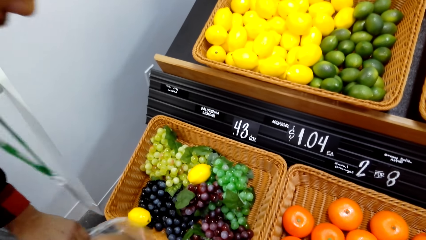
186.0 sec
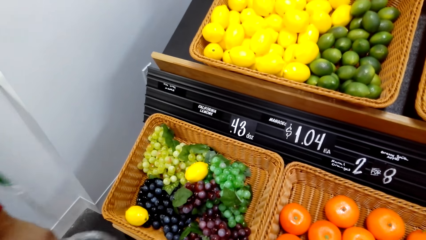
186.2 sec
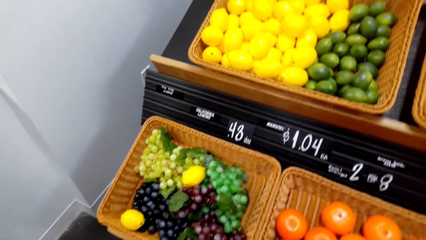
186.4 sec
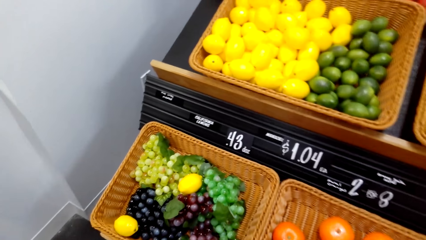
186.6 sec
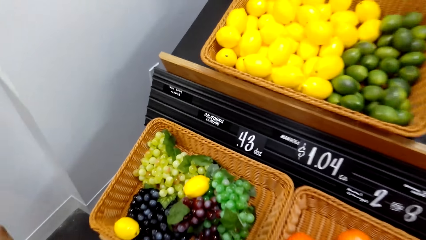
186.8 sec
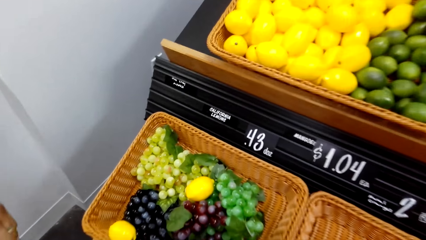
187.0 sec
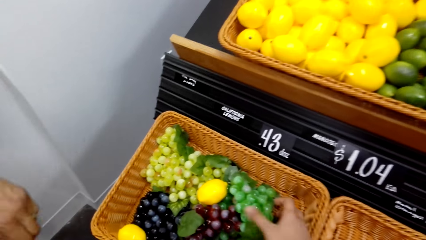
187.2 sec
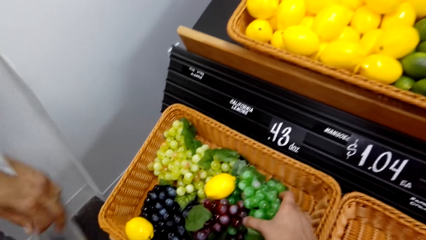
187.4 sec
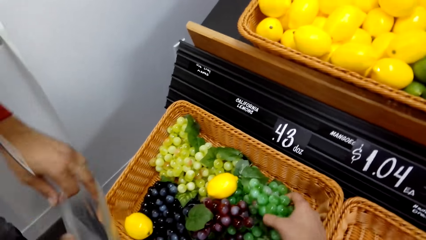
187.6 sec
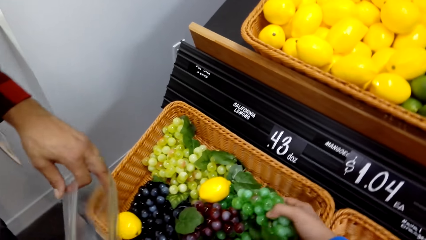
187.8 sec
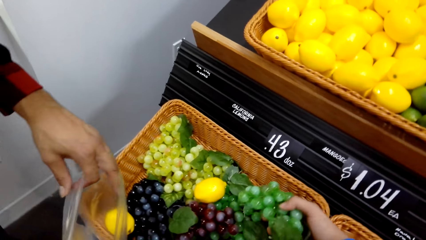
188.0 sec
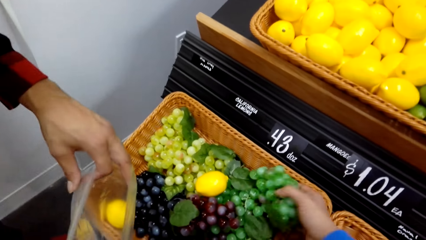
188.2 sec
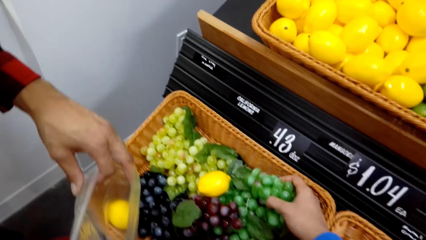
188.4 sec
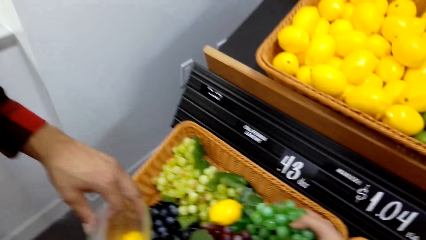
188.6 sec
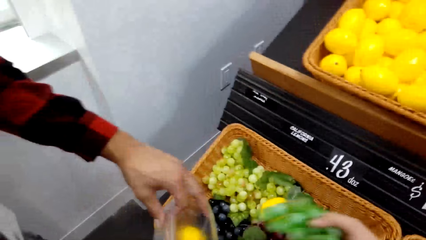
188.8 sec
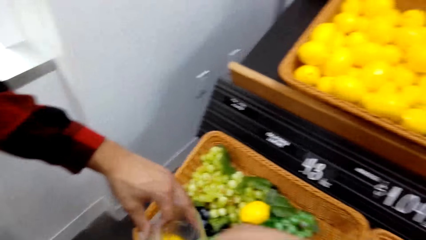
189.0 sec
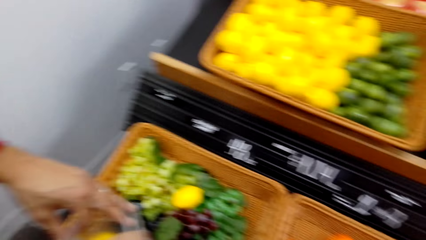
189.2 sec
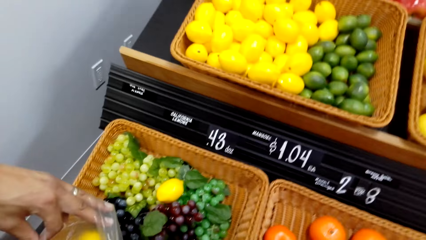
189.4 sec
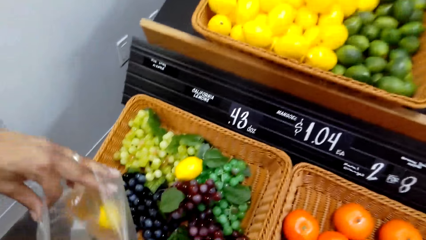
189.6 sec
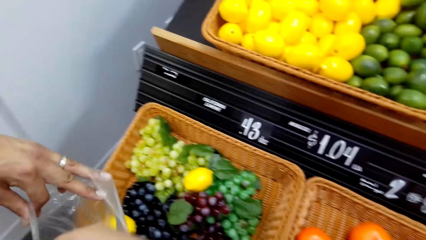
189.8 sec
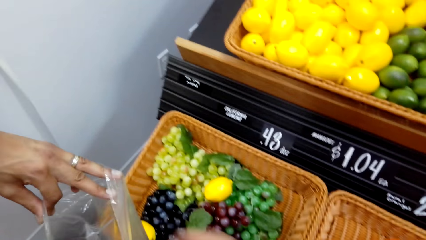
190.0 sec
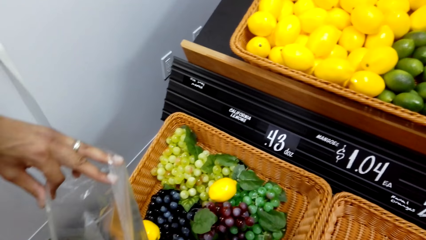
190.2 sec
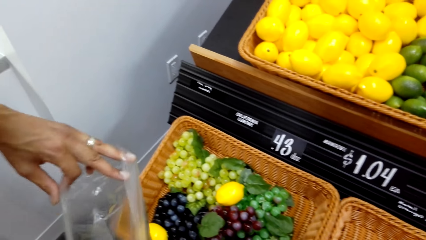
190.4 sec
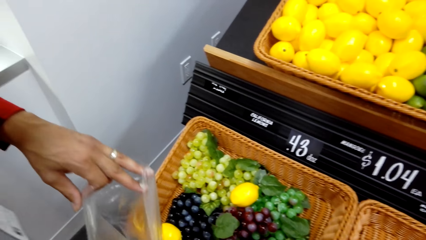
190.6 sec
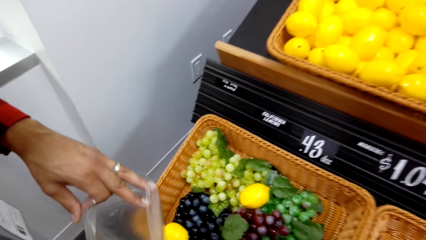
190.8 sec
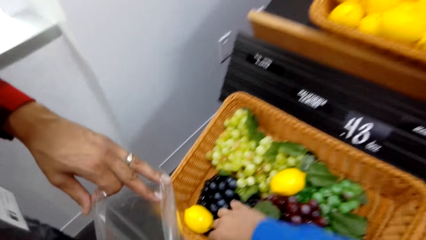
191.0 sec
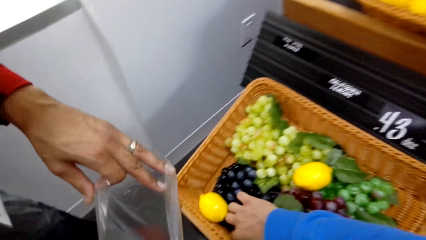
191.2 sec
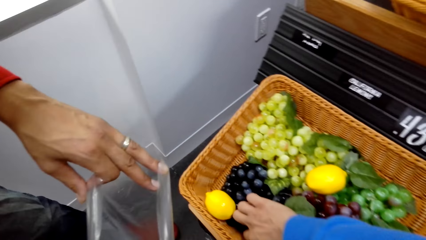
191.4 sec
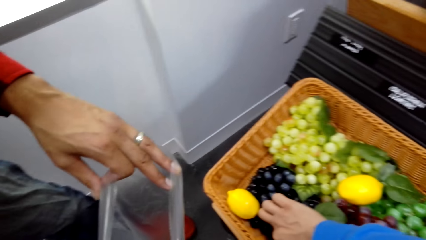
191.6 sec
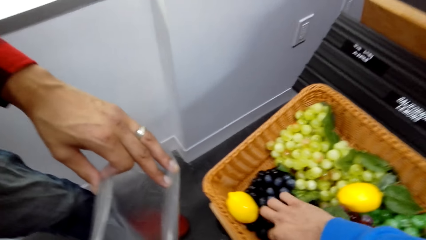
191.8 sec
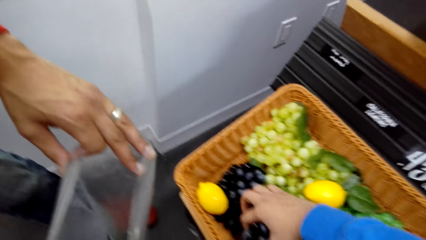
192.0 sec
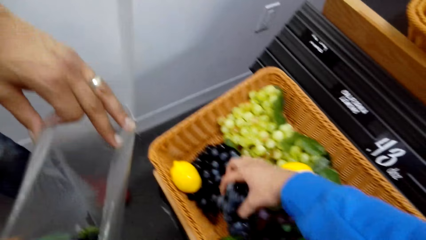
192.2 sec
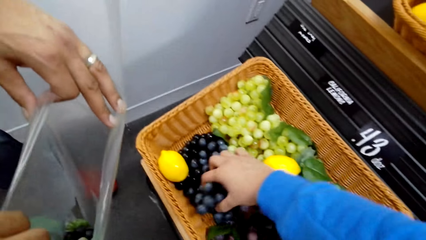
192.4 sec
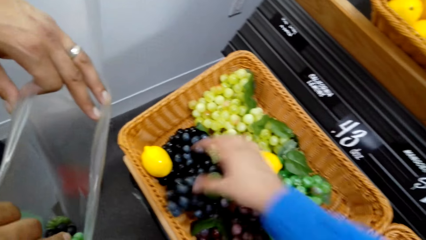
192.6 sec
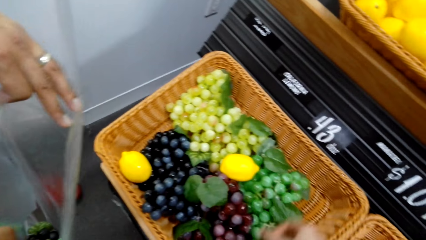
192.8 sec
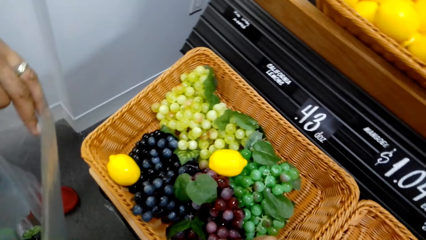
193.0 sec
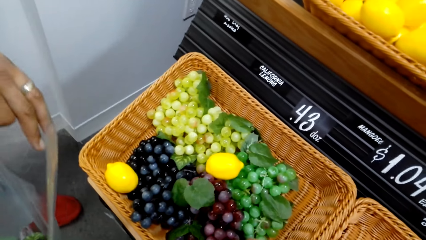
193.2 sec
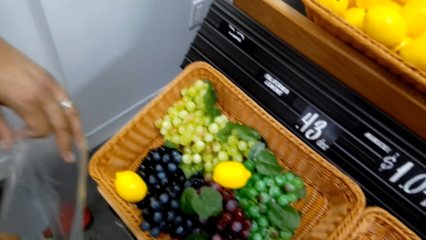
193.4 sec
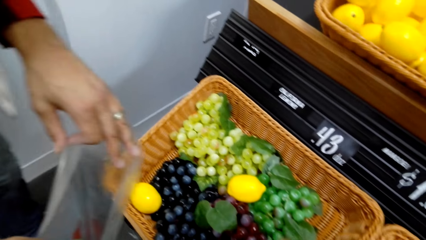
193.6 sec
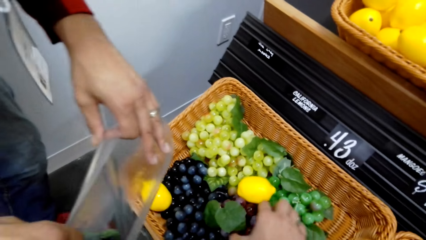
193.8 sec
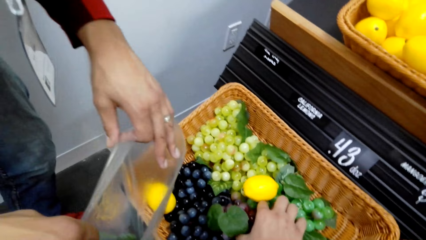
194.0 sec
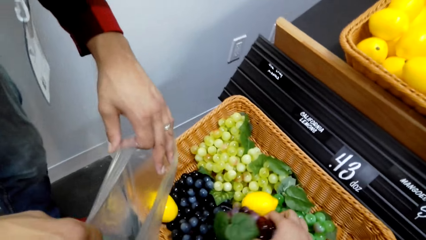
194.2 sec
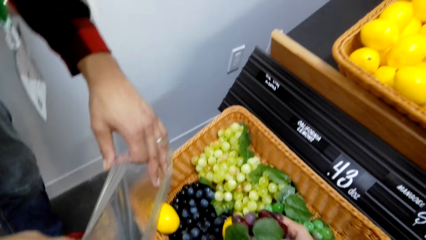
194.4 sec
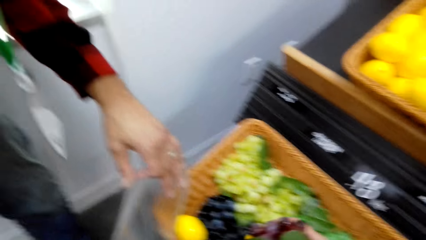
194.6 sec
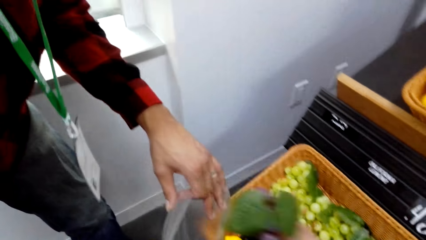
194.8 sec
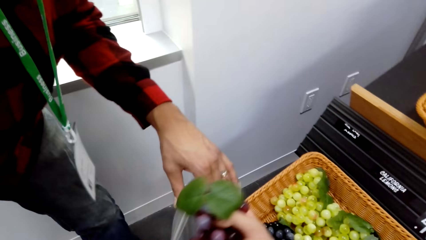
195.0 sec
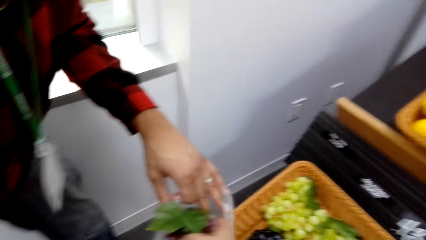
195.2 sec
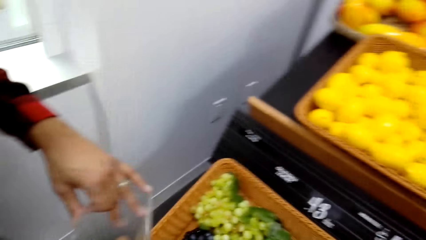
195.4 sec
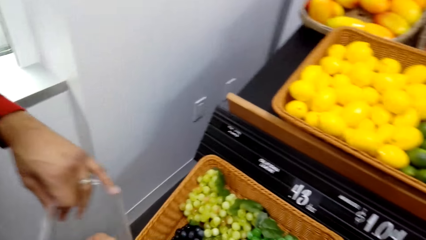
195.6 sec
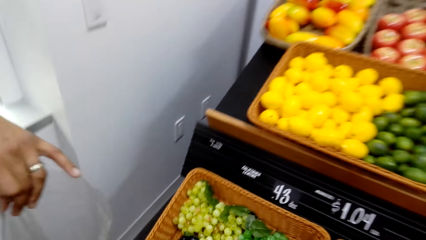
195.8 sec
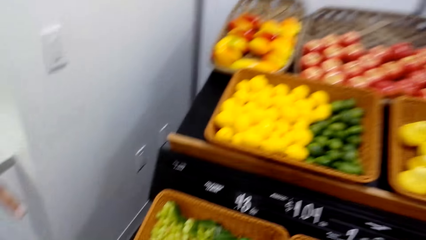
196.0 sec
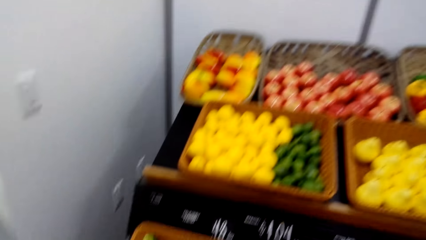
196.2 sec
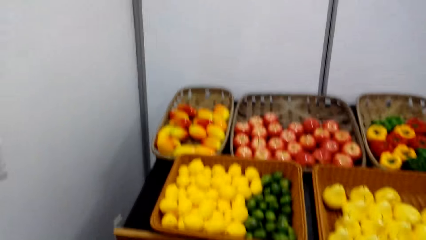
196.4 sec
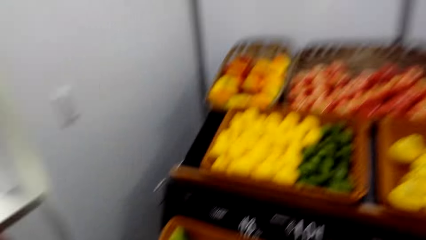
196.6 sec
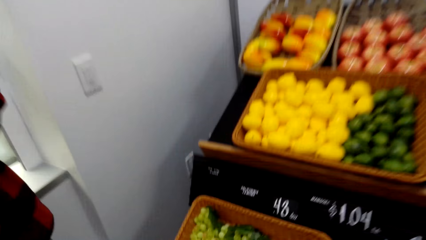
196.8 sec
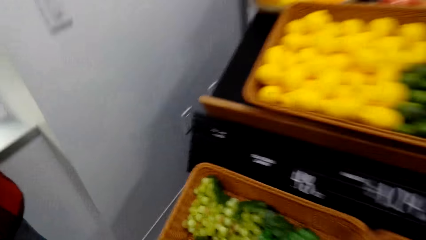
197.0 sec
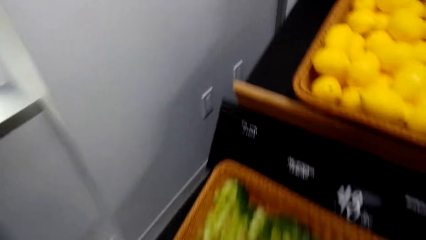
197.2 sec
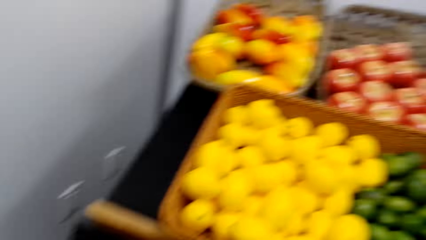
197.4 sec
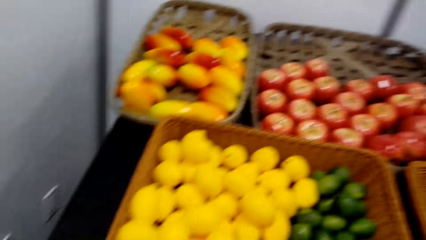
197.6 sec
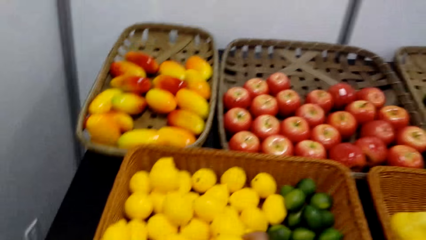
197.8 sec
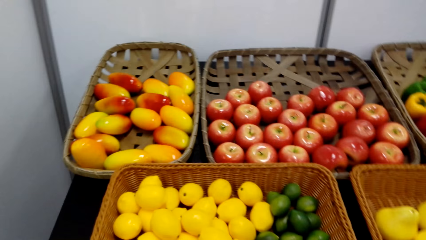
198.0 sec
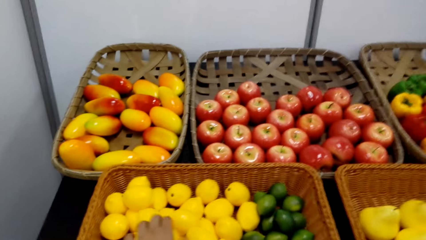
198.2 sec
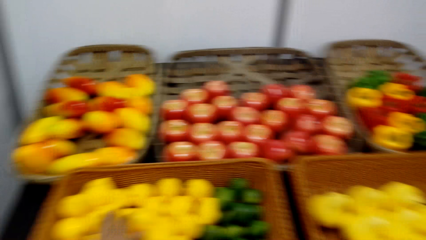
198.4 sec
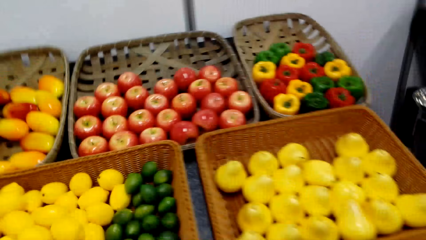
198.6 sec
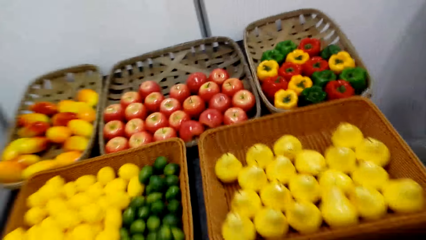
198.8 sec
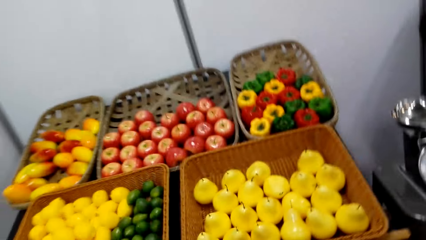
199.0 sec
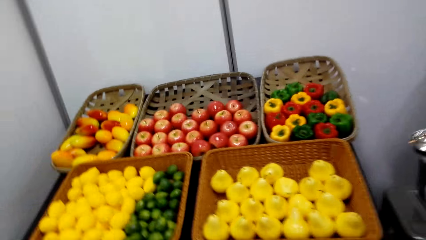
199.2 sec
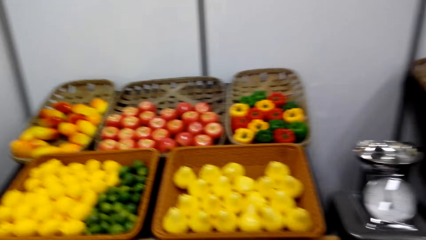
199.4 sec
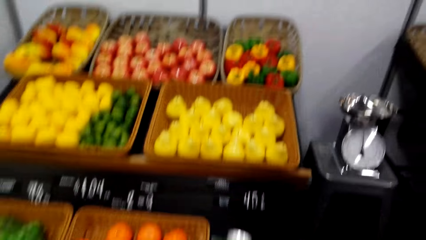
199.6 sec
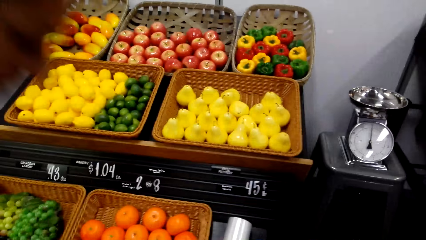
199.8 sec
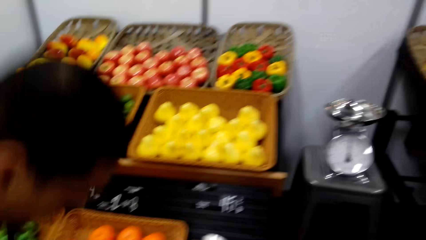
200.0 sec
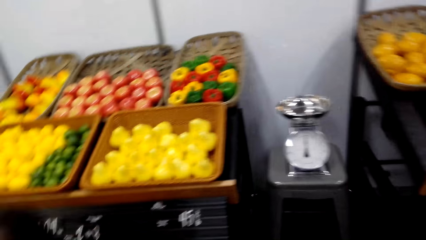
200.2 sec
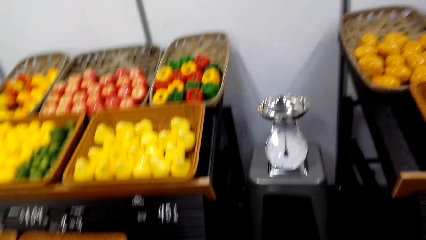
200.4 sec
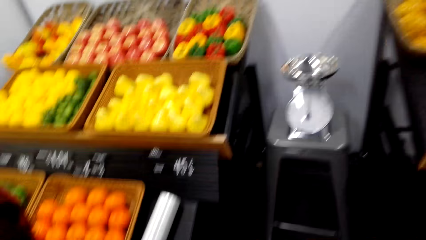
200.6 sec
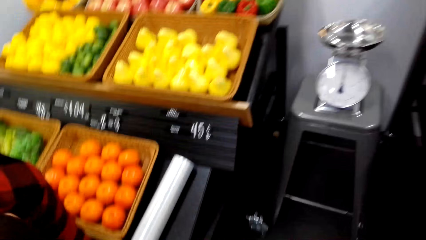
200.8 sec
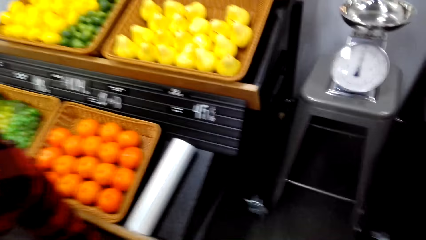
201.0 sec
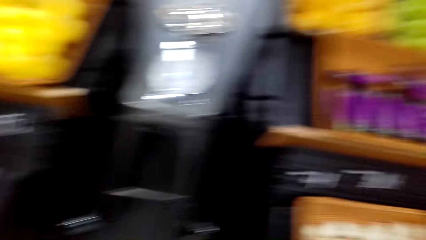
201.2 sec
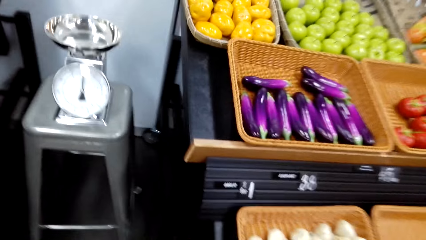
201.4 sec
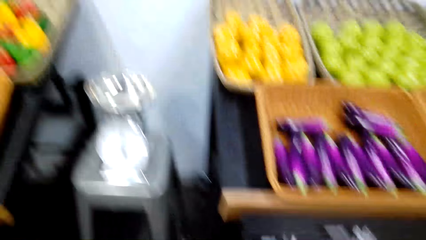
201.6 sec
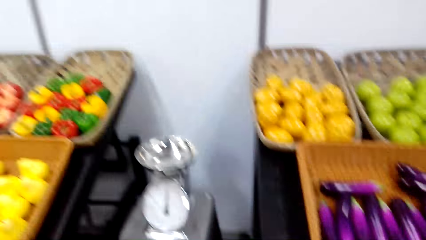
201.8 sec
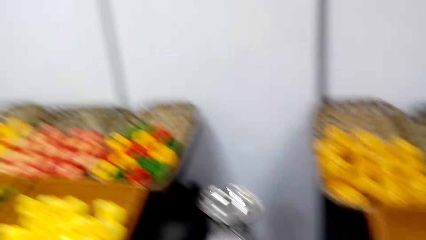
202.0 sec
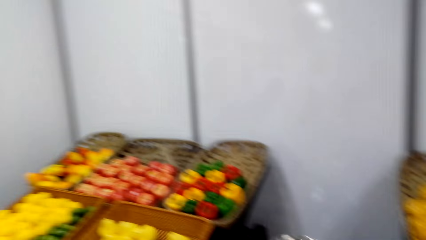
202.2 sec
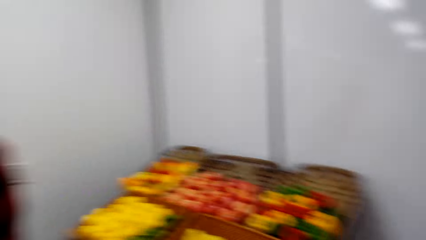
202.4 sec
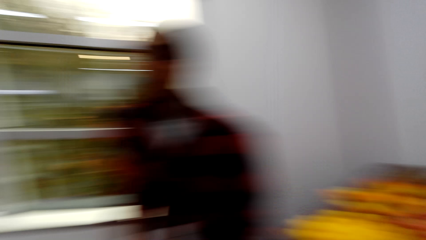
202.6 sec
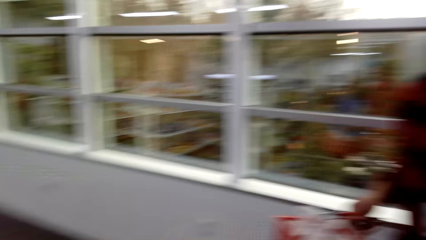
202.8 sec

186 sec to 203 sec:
The camera wearer picks the grapes from the shop bucket. They put the grapes in the paper. They stare around the shop.
